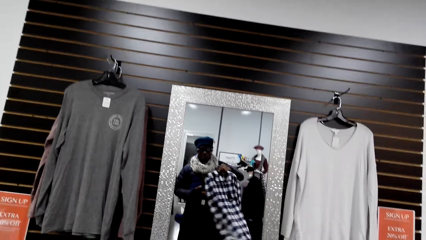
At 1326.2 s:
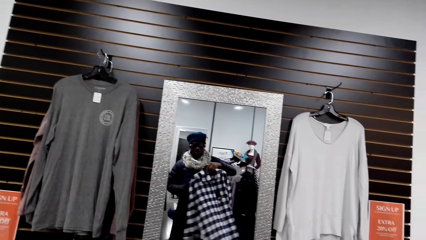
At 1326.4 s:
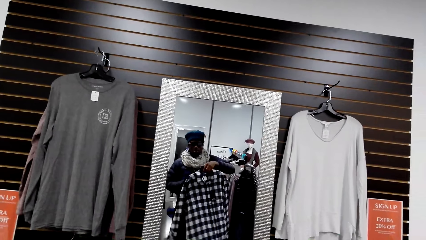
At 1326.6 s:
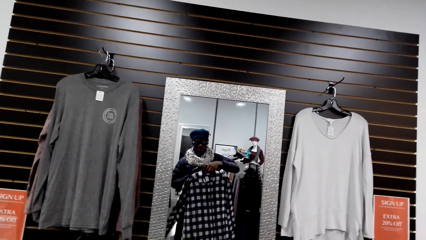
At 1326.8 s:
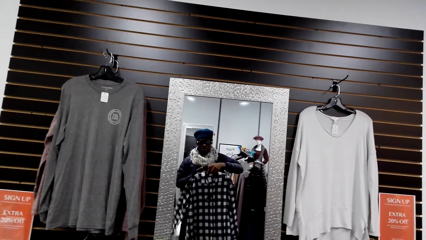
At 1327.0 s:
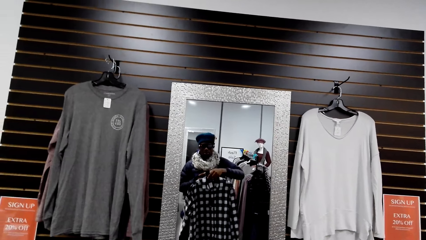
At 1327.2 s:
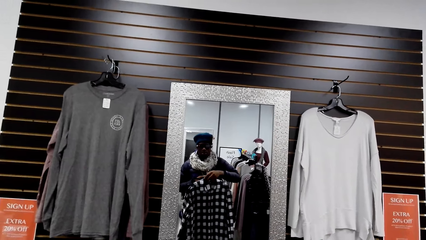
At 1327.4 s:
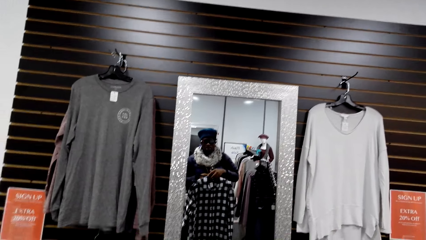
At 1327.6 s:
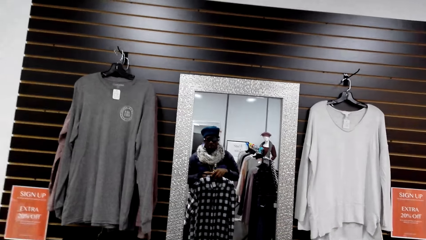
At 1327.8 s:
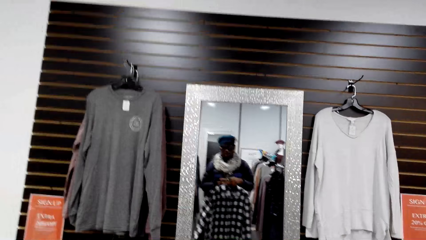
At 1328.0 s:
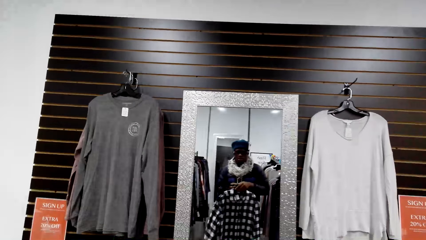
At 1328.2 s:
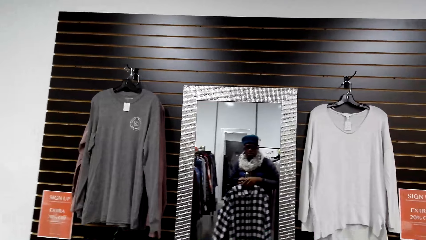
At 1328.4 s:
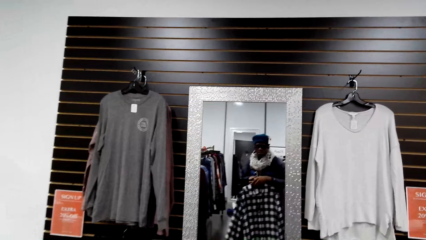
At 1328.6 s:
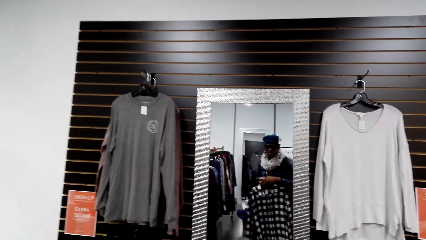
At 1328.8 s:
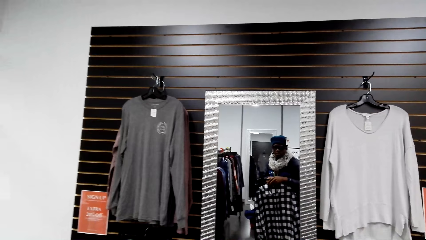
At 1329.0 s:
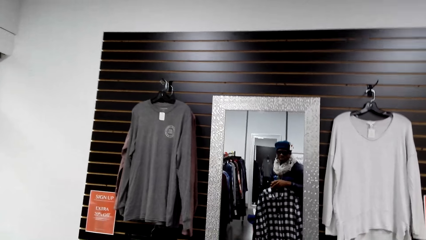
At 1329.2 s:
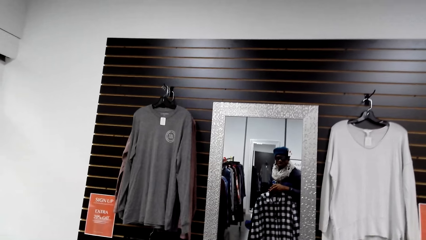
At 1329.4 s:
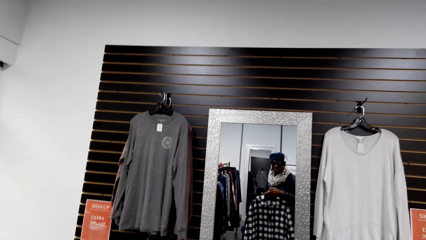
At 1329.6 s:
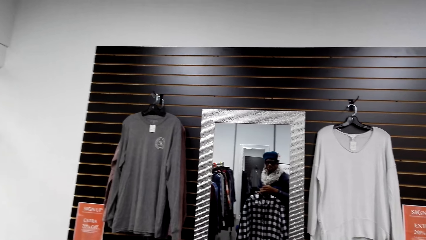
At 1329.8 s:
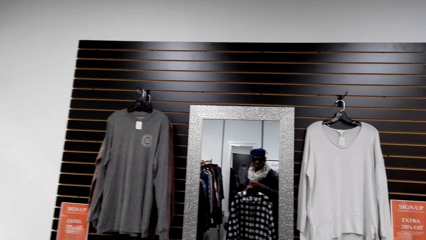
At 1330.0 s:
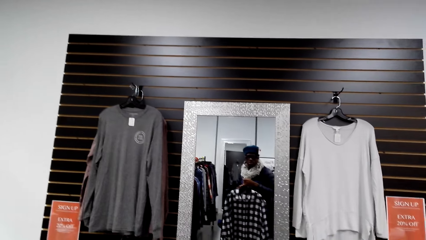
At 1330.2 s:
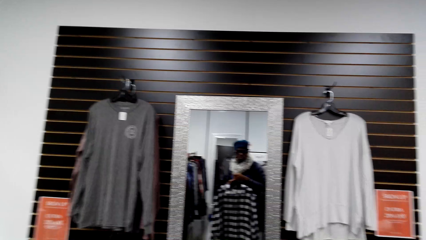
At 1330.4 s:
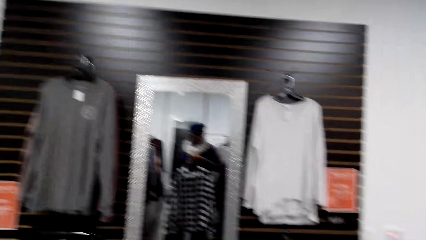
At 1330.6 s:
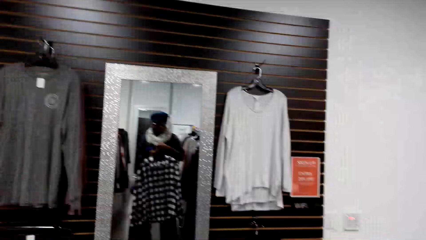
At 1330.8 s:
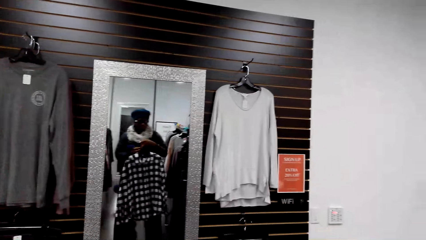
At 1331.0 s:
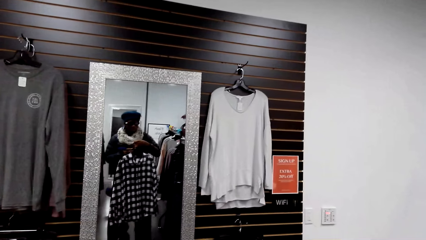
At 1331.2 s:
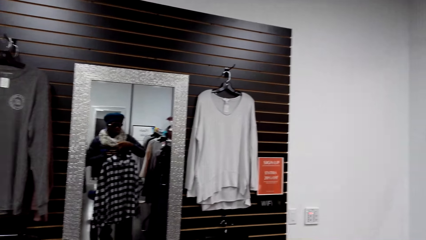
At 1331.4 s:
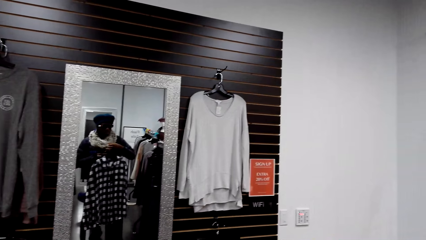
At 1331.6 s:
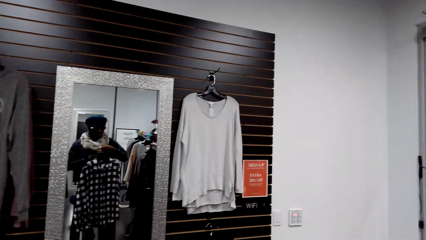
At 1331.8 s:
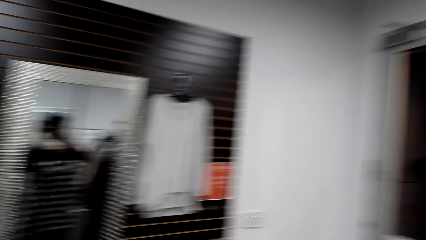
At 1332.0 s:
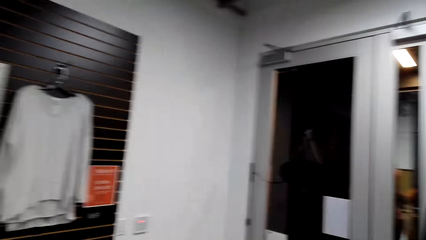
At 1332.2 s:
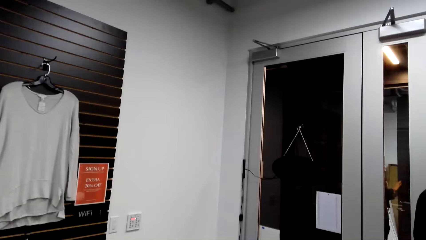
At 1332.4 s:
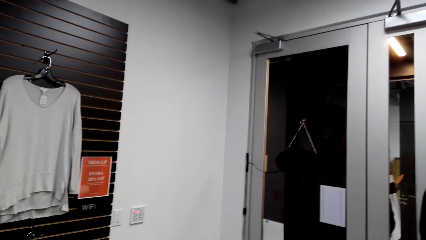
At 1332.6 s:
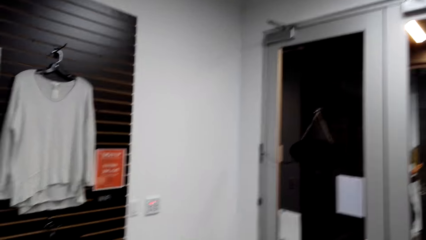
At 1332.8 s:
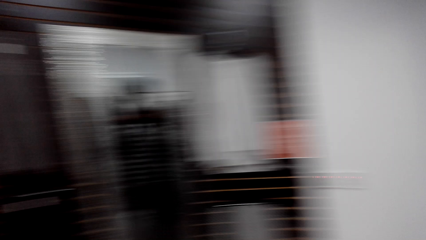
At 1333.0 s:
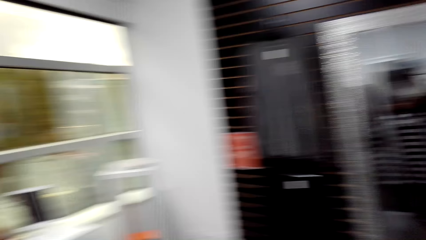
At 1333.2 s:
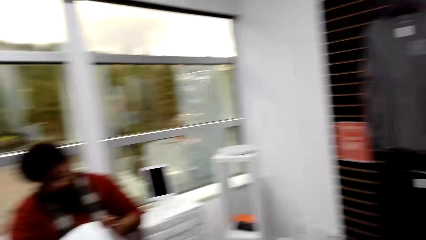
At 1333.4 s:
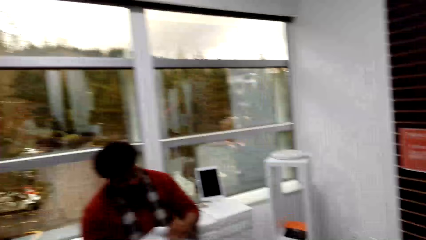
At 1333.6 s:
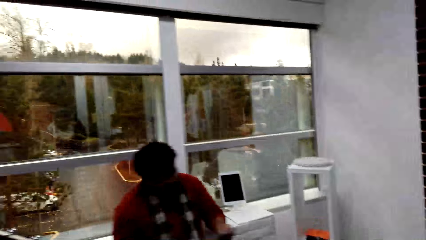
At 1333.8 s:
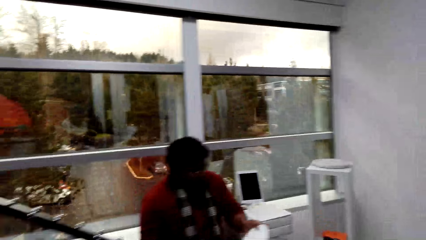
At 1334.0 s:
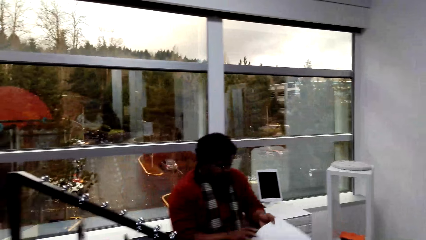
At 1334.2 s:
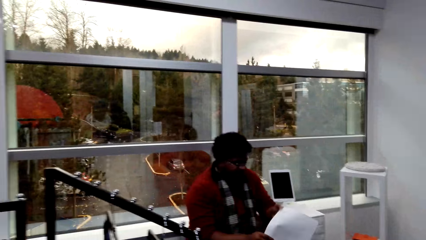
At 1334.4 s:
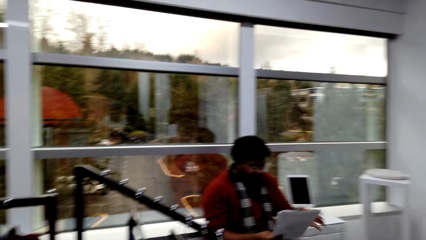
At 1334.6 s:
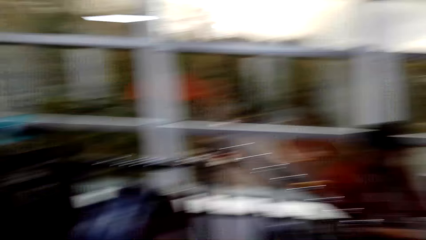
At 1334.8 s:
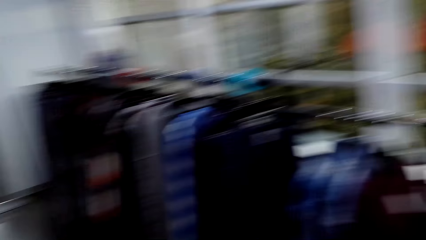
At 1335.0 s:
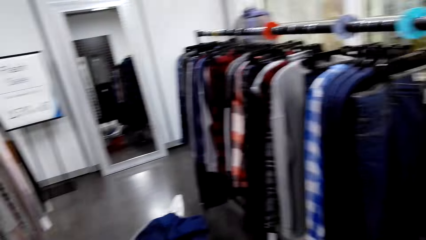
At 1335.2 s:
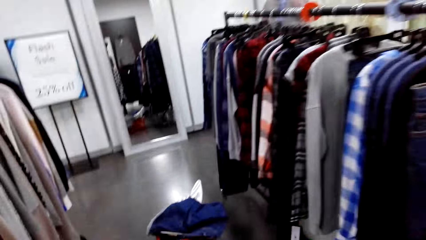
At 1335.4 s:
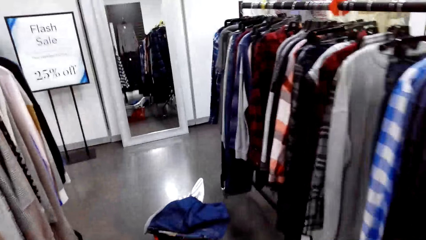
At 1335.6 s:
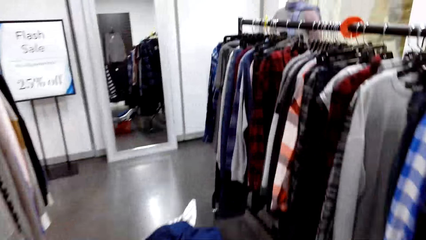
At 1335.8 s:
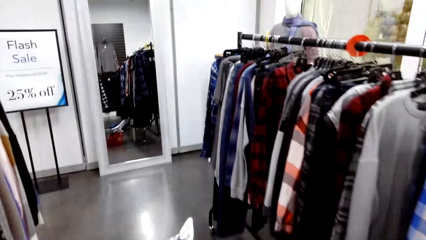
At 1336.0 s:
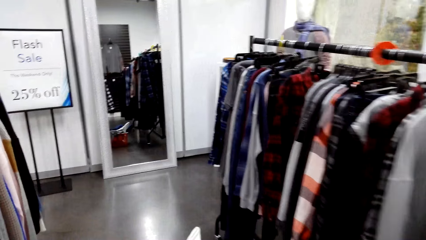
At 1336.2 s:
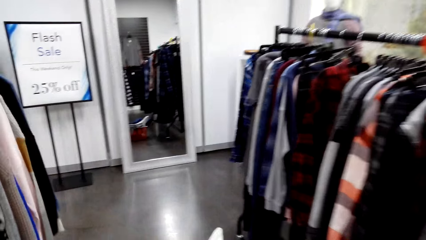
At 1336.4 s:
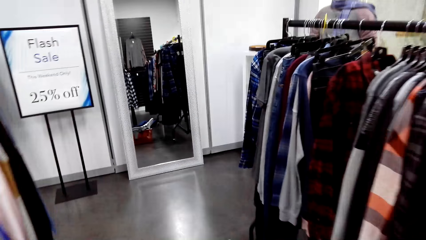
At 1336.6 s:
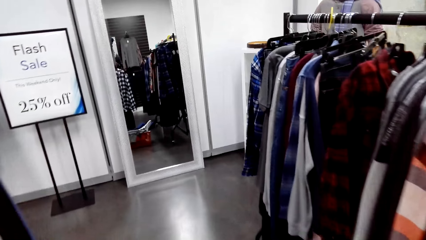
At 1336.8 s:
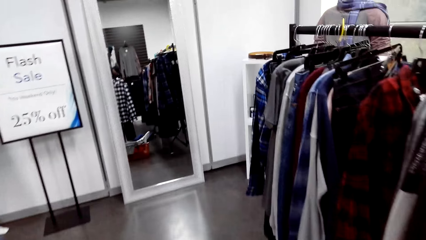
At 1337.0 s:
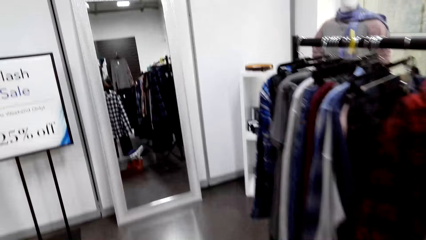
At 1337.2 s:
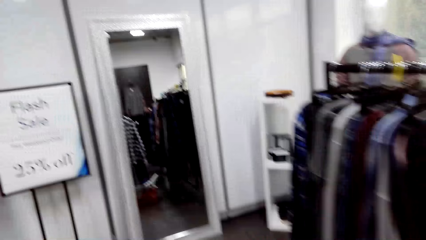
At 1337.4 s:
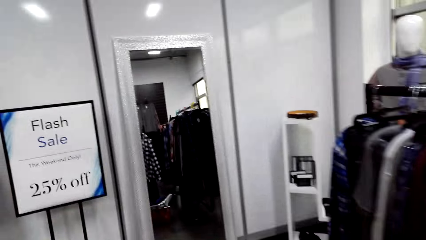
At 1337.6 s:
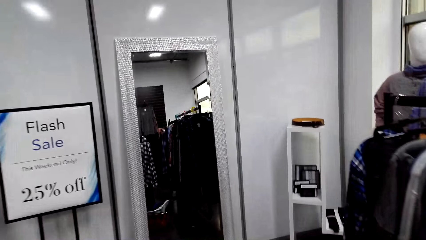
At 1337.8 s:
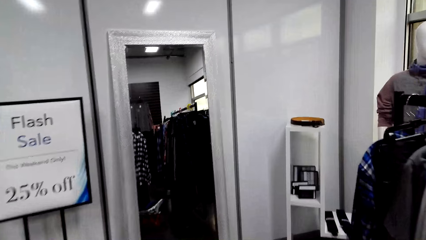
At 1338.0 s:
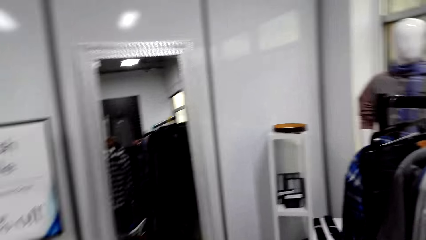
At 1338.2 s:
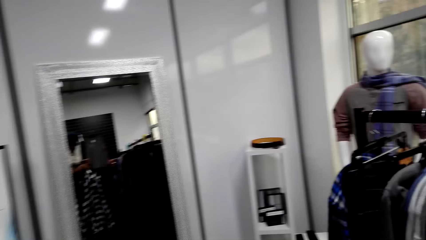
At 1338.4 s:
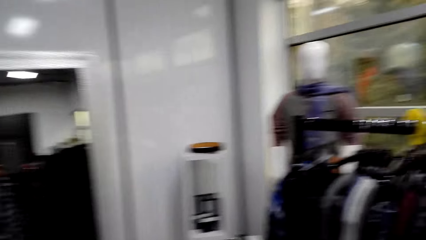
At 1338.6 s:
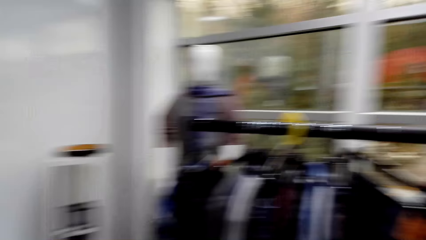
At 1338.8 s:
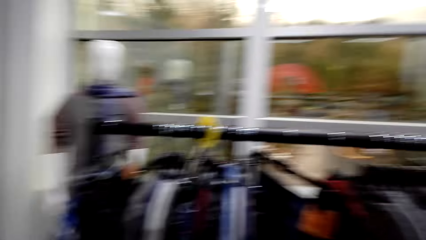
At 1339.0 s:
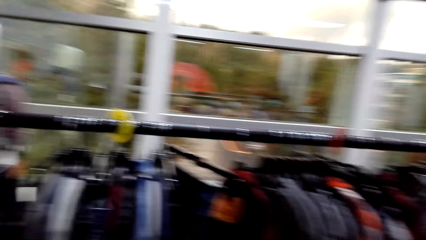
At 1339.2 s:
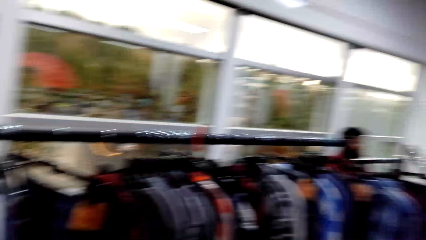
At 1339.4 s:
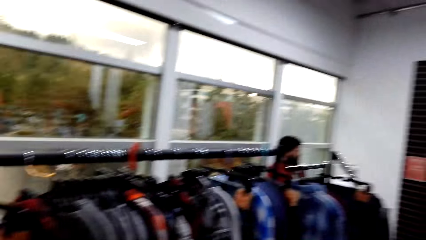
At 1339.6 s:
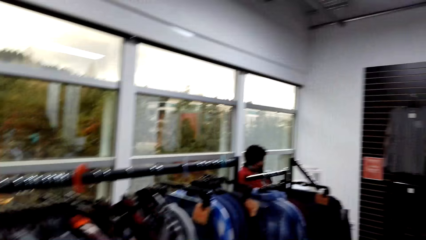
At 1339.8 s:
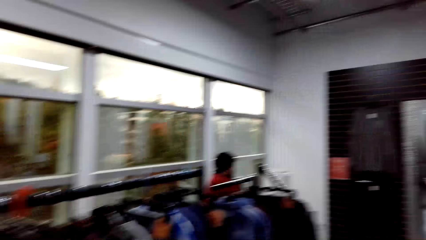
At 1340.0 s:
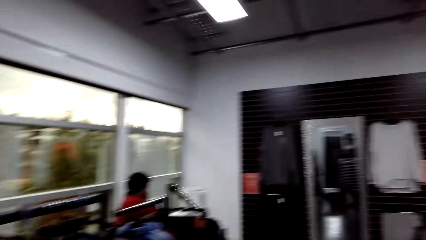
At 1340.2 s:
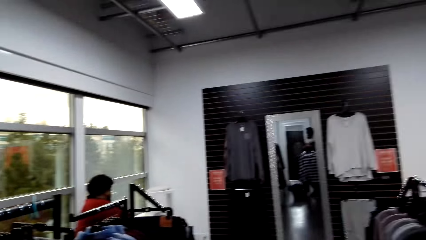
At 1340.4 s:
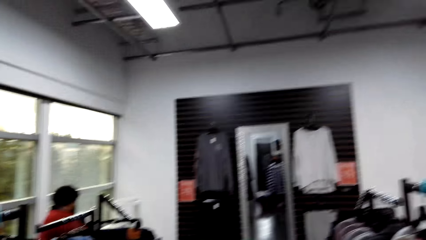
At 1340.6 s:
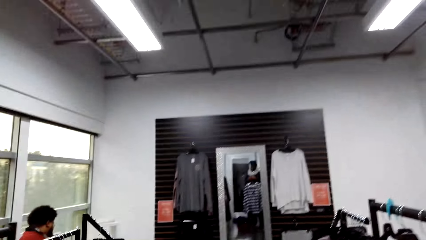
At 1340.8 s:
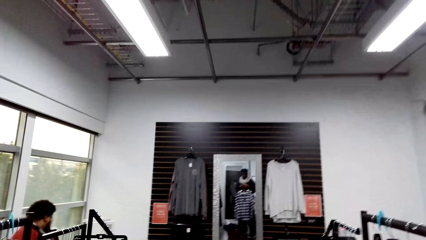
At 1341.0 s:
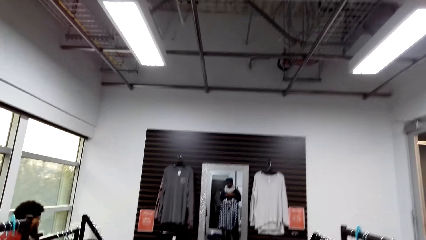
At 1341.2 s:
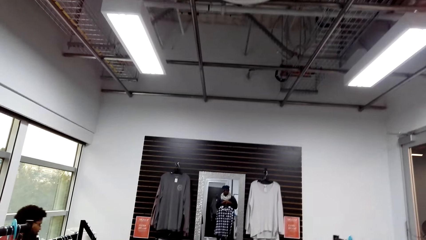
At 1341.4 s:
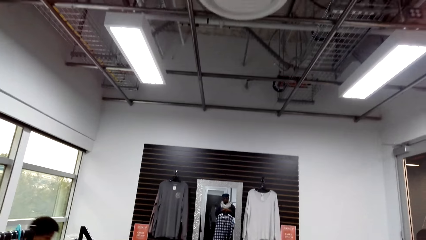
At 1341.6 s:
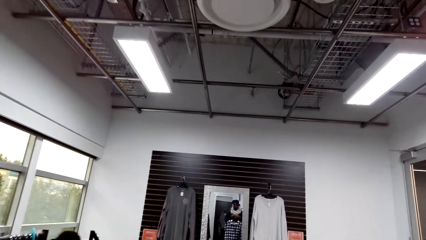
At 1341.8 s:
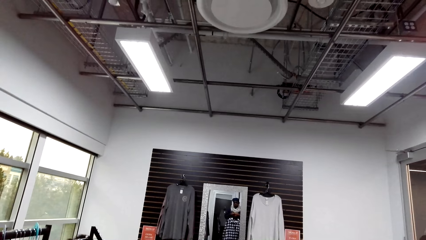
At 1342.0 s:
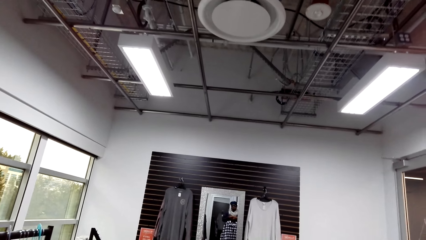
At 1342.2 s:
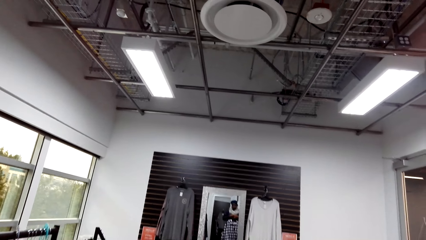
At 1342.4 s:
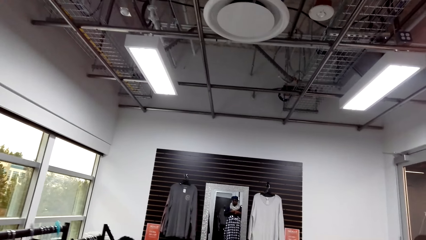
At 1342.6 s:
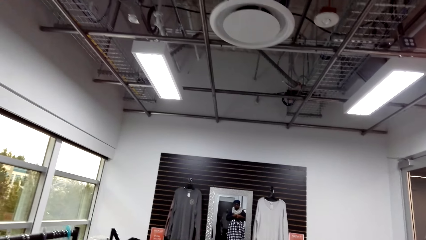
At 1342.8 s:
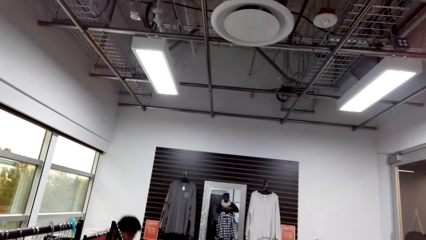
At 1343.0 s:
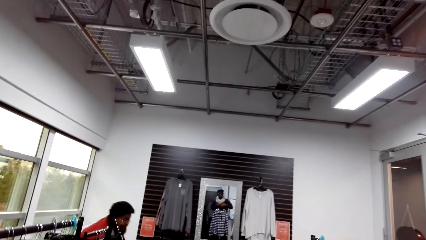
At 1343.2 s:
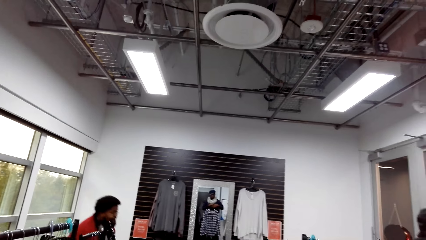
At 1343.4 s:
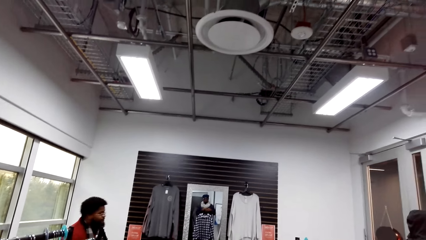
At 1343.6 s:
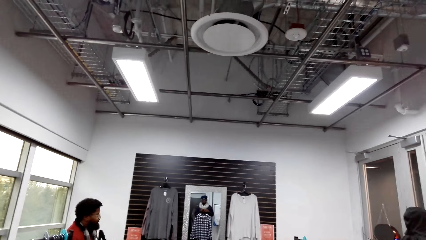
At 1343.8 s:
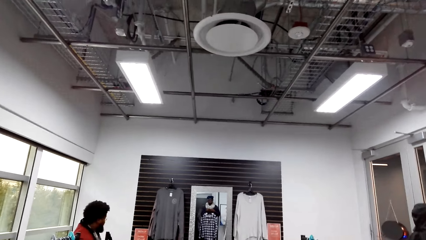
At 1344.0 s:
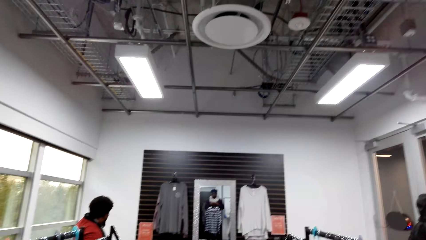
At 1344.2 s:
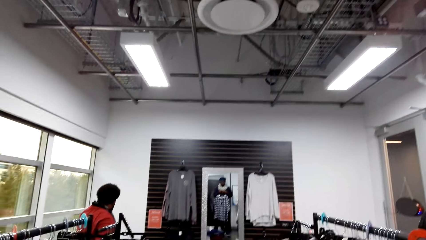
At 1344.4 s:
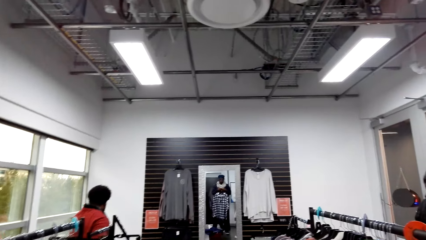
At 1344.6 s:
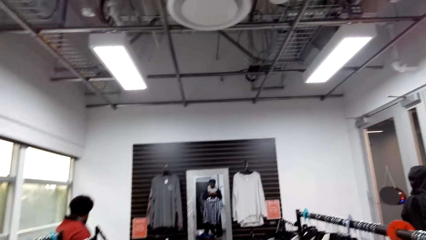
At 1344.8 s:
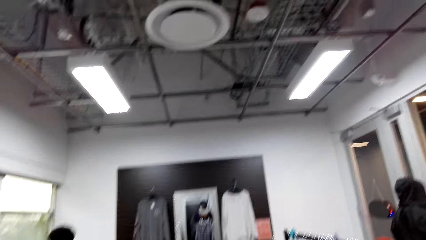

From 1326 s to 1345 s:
The camera wearer looks around. A man reads a paper in the boutique. The man holds a book. The camera wearer walks around. They arrange clothes on the hanger in the boutique.
